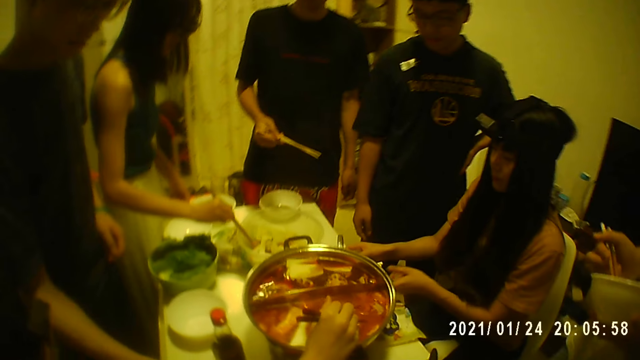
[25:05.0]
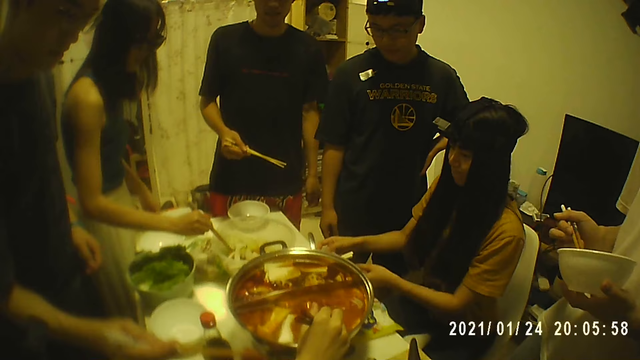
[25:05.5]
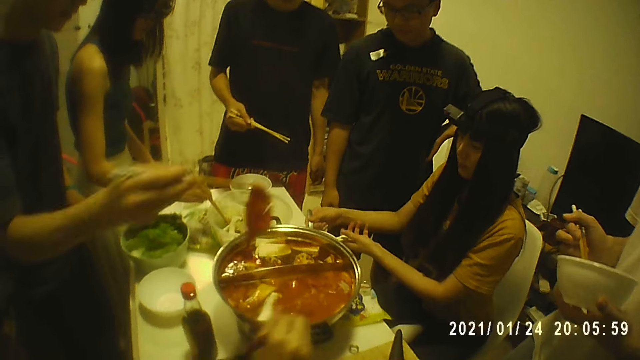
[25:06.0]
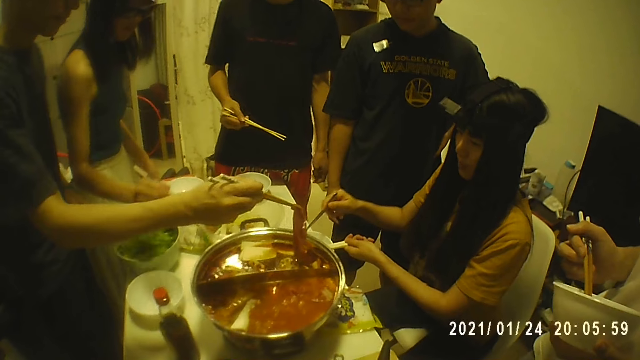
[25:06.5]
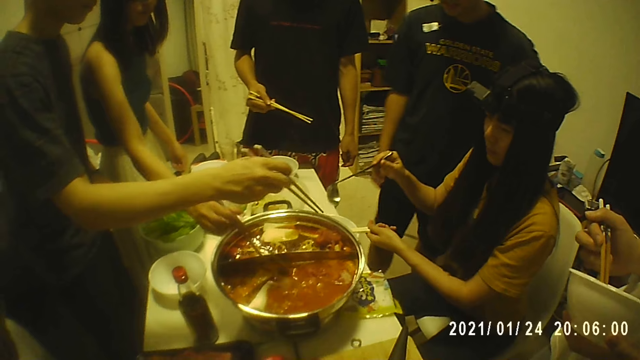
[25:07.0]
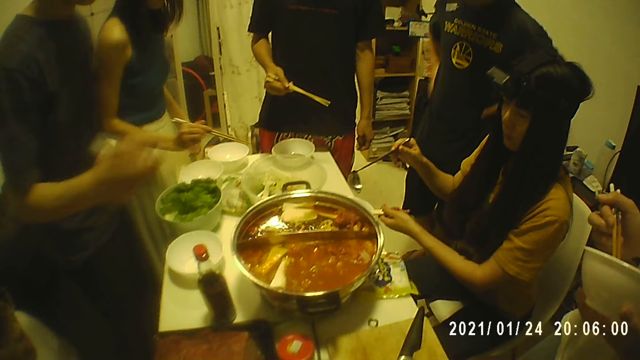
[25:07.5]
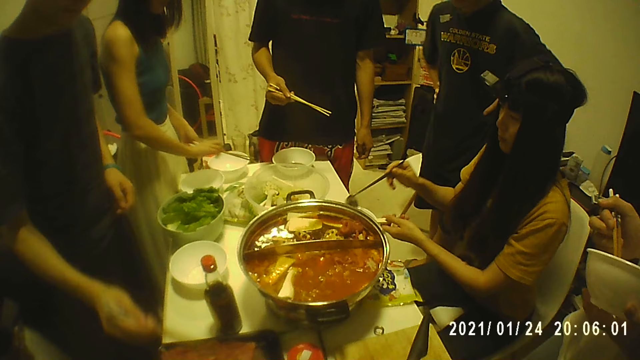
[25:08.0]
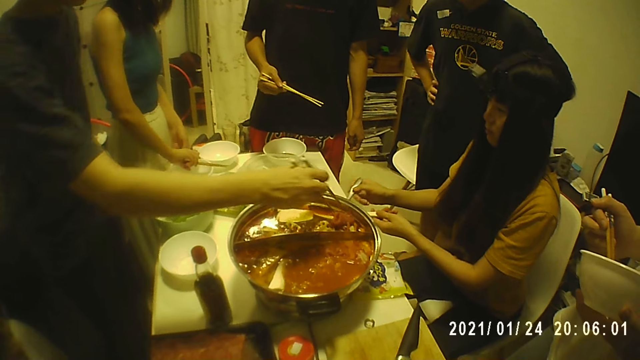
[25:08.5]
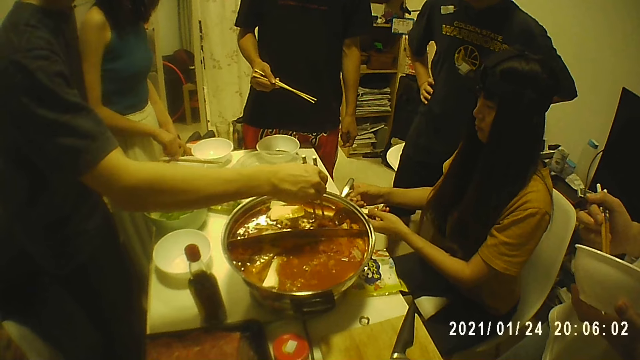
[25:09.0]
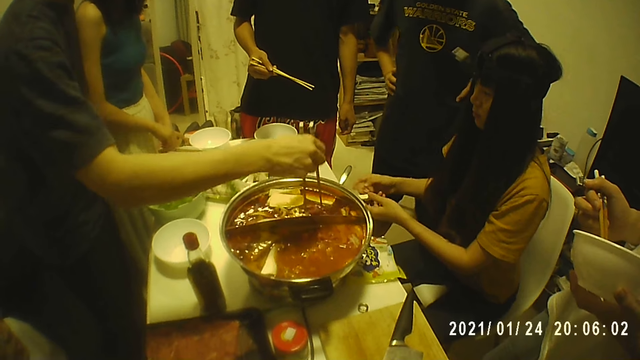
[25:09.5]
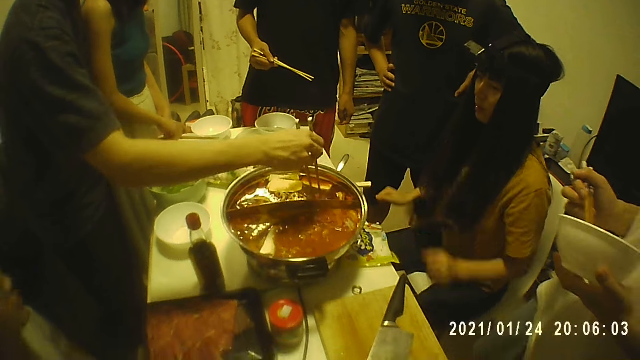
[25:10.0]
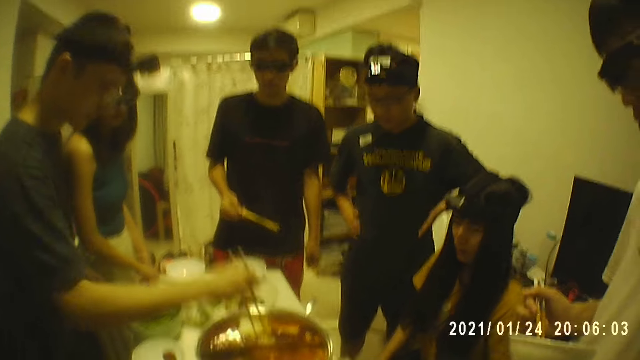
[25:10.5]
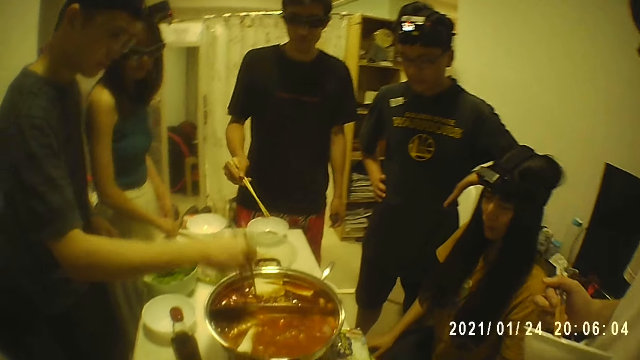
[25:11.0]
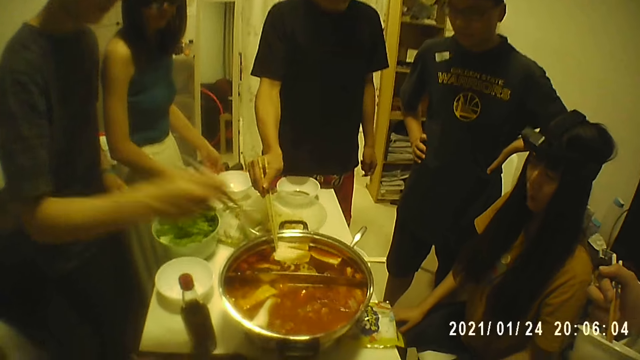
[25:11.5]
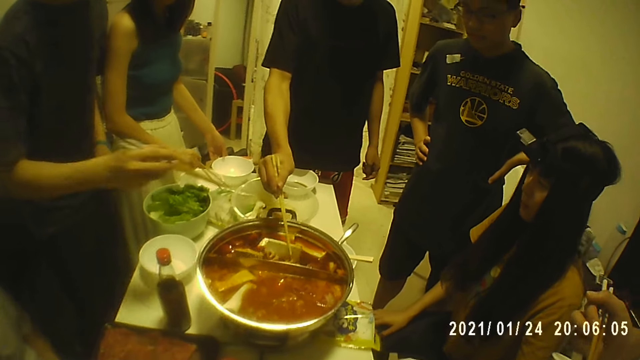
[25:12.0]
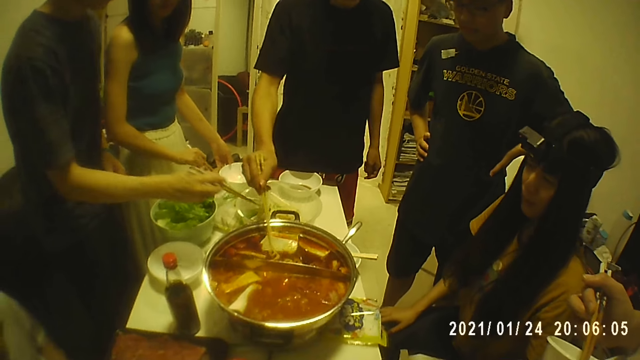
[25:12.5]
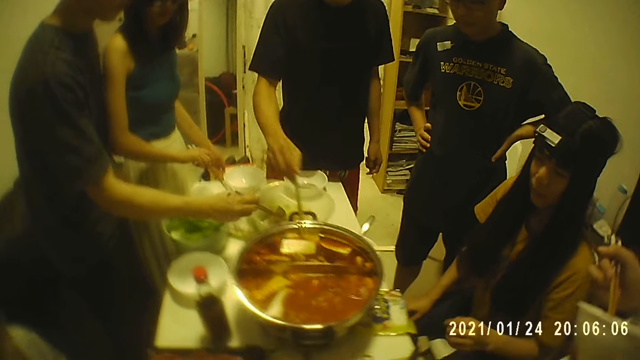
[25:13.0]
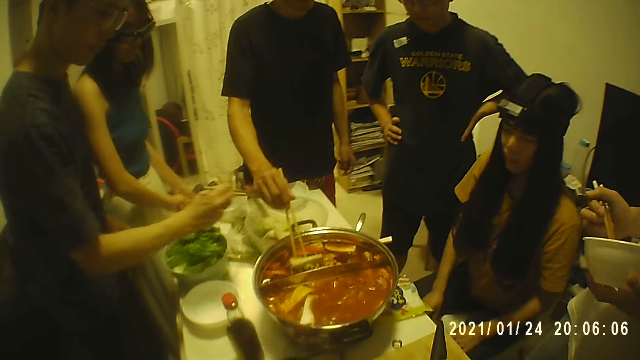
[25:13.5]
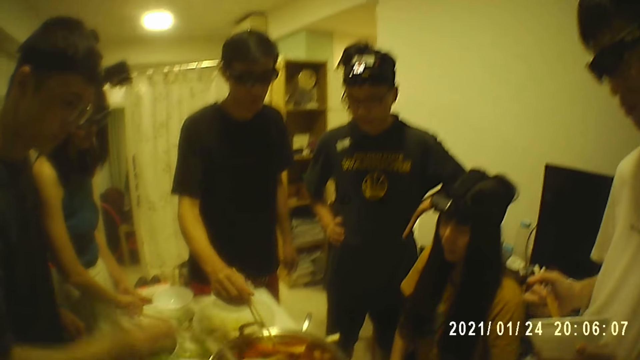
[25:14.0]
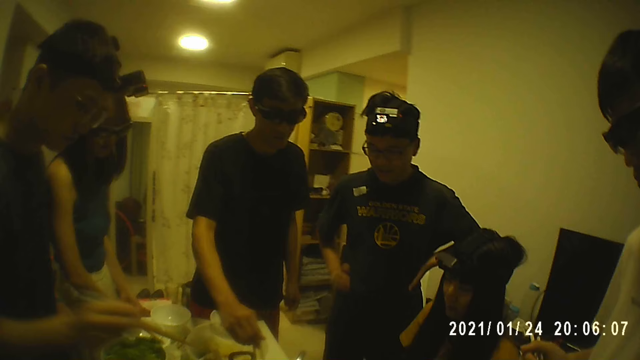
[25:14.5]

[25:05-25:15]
A woman touches the plate on the table with both hands. The woman holds the chopsticks on the plate with her left hand and picks a spoon from the plate with her right hand. A man puts the strip of meat in the pot of soup with the chopsticks in his right hand. Another woman puts the piece of sausage in the pot of soup with the chopsticks in her right hand. The other woman places the chopsticks on the plate with her right hand. The first woman drops the spoon in the plate with her right hand. The man stirs the piece of meat in the pot of soup with the chopsticks in his right hand. The other woman picks the chopsticks from the plate with her right hand. Another man pushes the piece of tofu in the pot of soup with the chopsticks in his right hand. The other woman holds a plate on the table with her left hand. The first man picks a piece of zucchini from the bowl with the chopsticks in his right hand. The other woman places the chopsticks on the plate with her right hand. The first woman holds the chair on the floor with both hands.

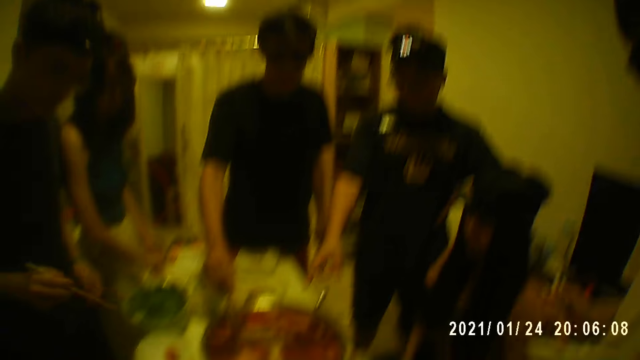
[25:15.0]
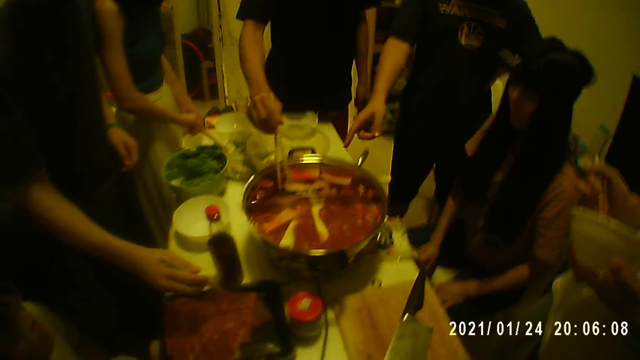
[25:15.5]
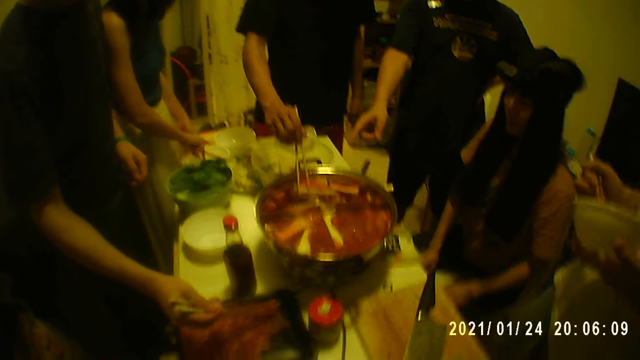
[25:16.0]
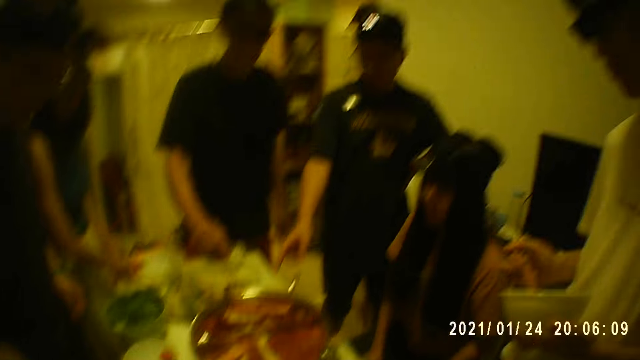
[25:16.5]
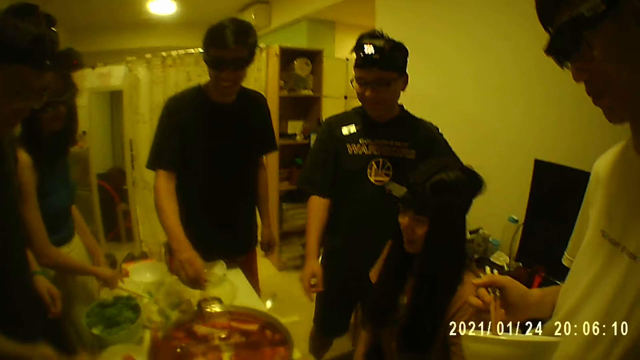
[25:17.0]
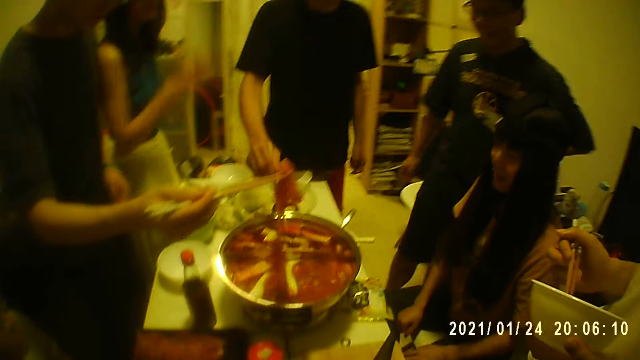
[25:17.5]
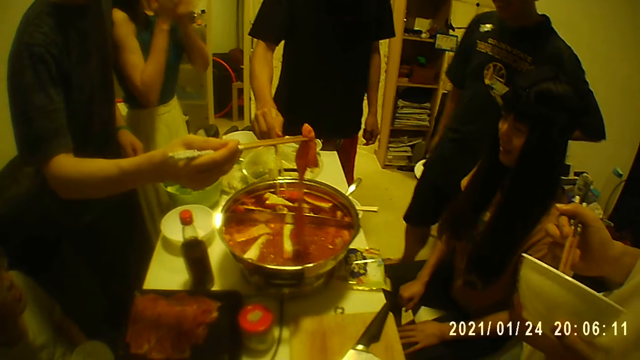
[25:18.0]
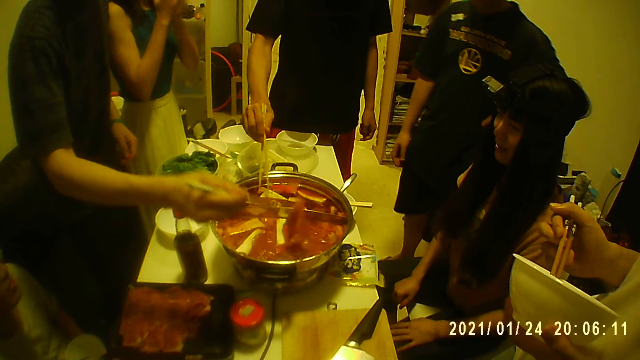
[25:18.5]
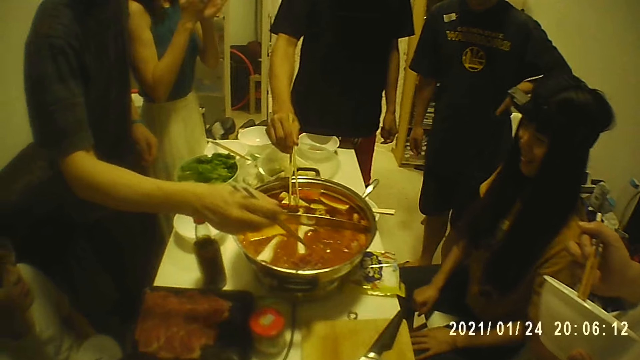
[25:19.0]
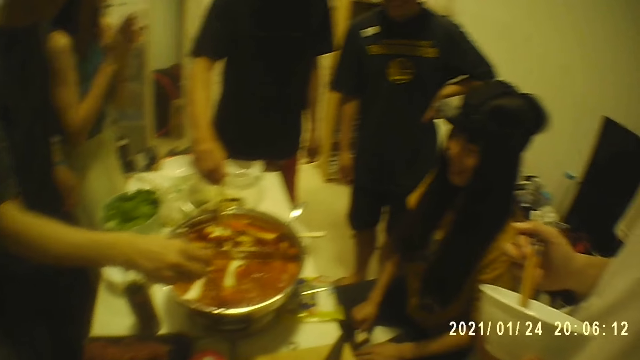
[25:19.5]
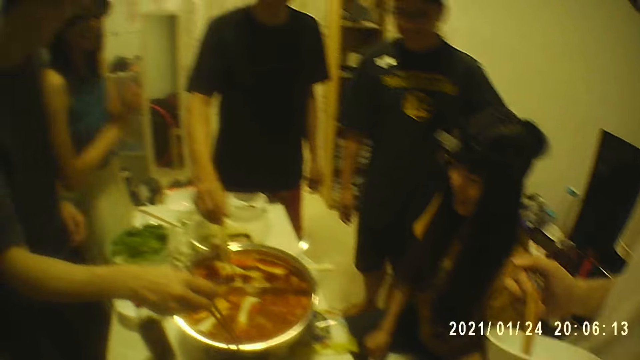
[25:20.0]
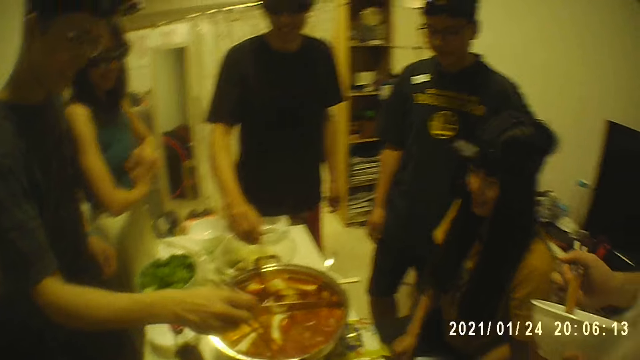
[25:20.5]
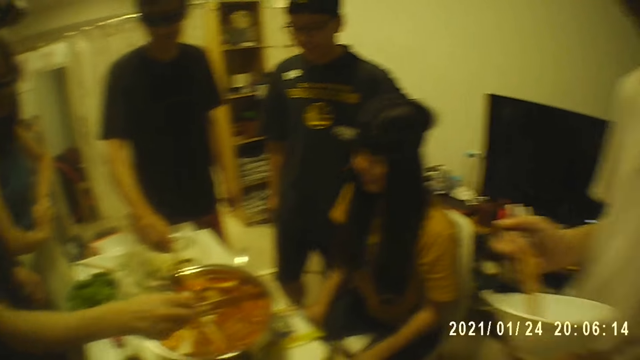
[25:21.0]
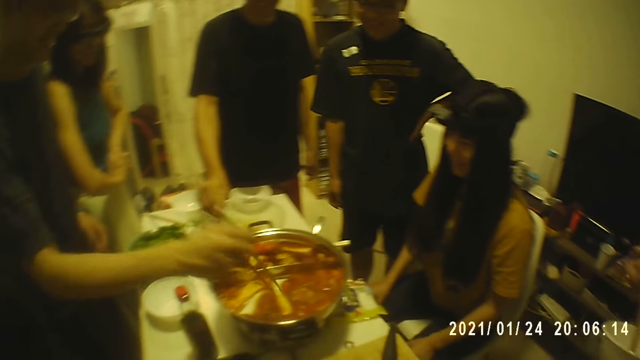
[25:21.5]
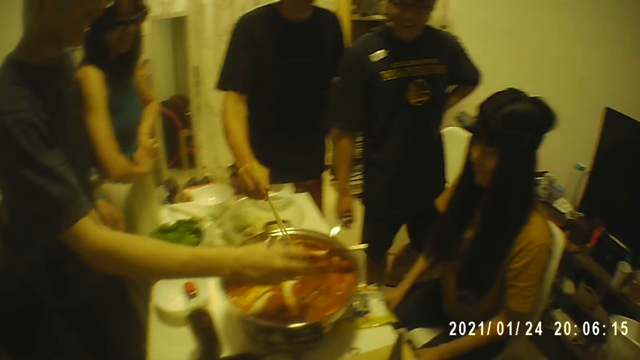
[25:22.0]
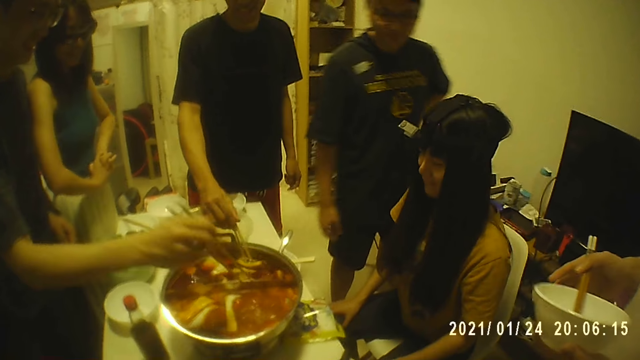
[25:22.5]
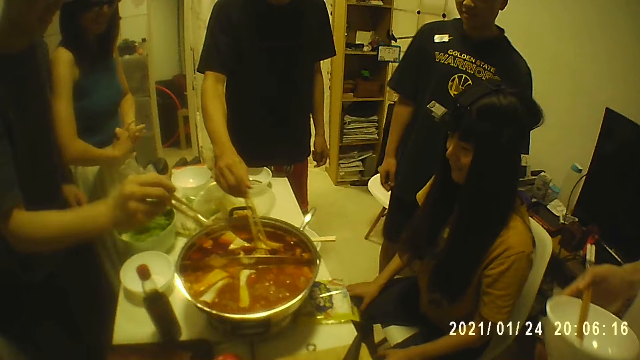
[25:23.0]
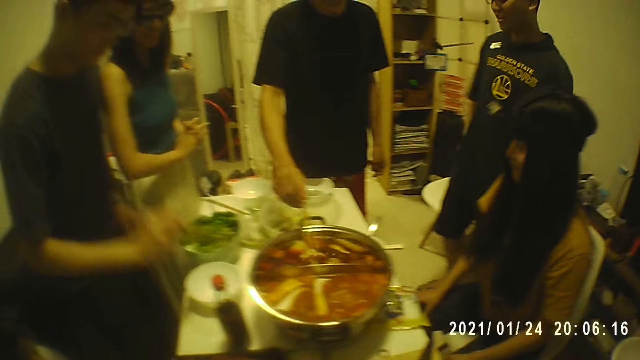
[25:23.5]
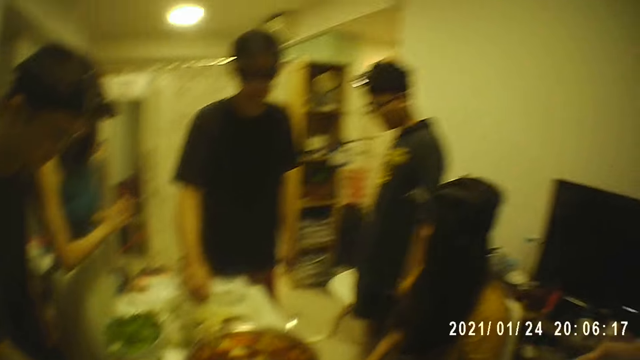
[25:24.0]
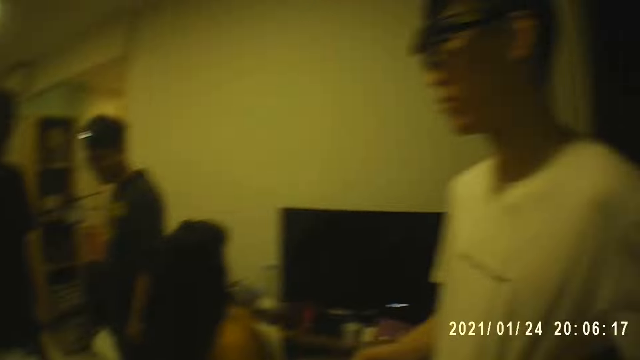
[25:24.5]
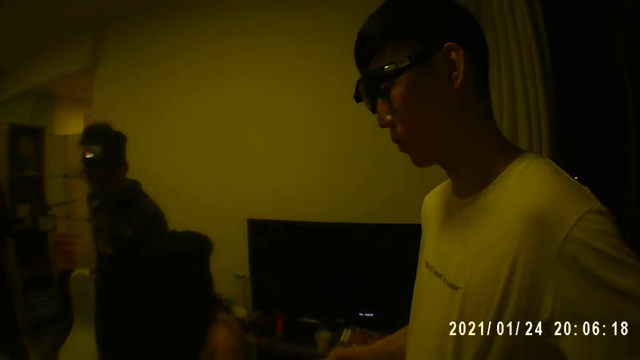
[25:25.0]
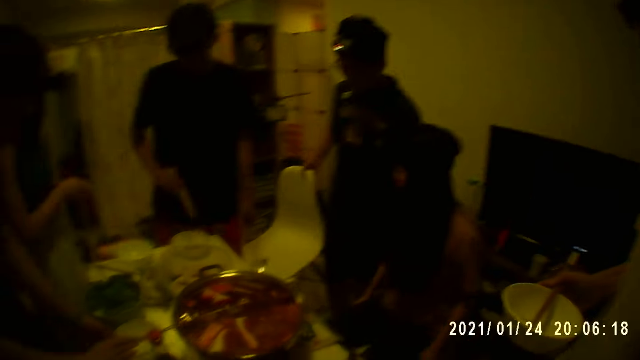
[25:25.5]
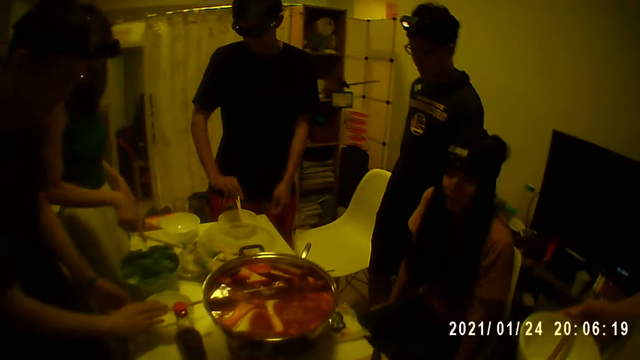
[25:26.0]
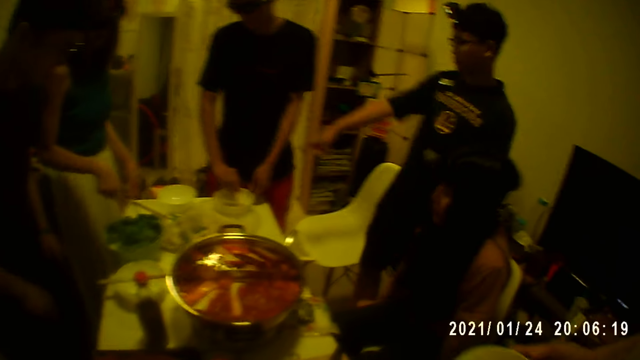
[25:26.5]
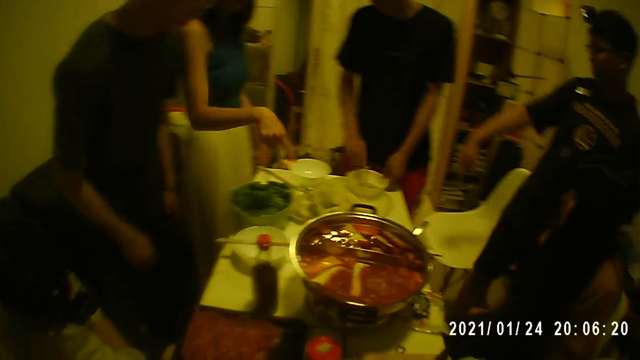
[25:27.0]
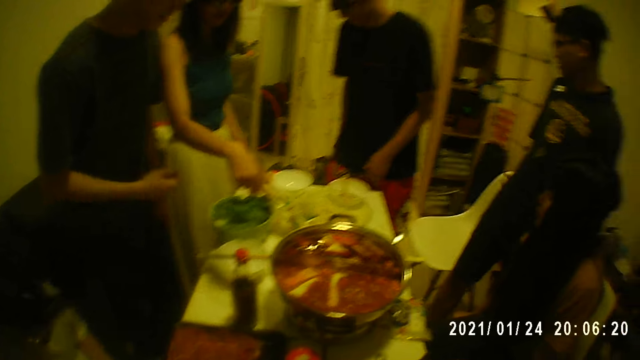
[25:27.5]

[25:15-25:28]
A woman interacts with a man. Another man picks a strip of meat from the tray with the chopsticks in his right hand. A third man stirs the pot of soup with the chopsticks in his right hand. The second man puts the strip of meat in the pot of soup with the chopsticks in his right hand and stirs the piece of meat in the pot of soup with the chopsticks in his right hand. A fourth man passes the plate to his right hand from his left hand. The second man places the chopsticks on the plate with his right hand. The first man pulls a chair on the floor with his right hand. The third man places the chopsticks on the plate with his right hand, touches the plate on the table with his left hand, and adjusts a chair on the floor with his left hand.
